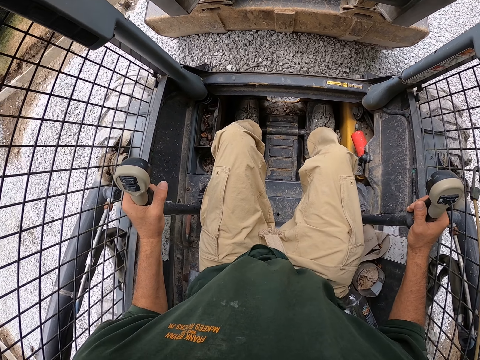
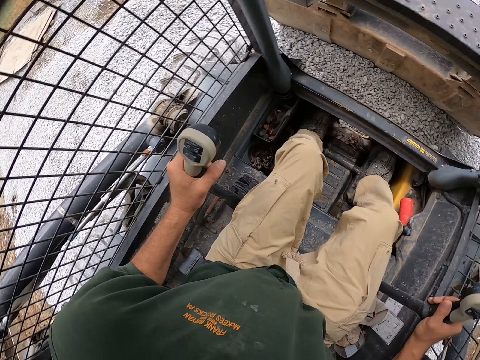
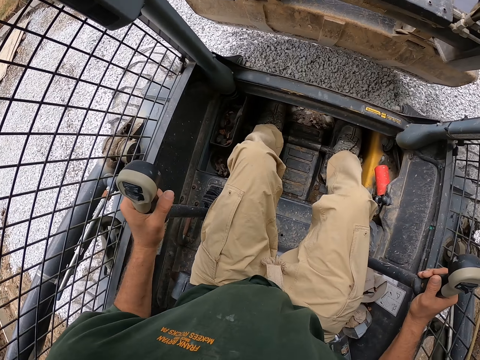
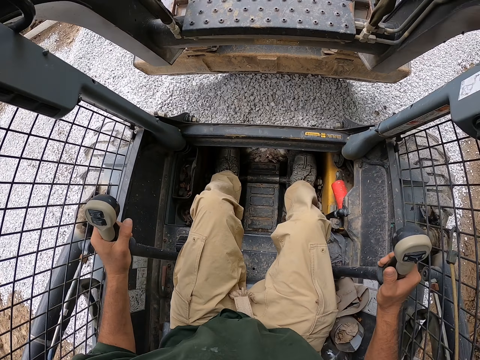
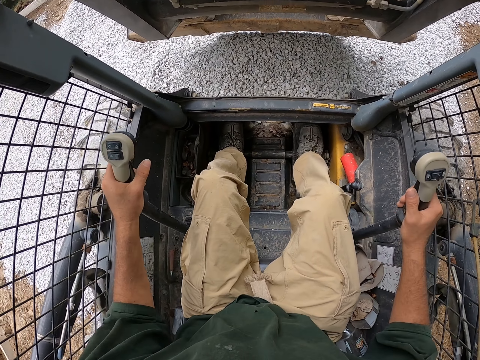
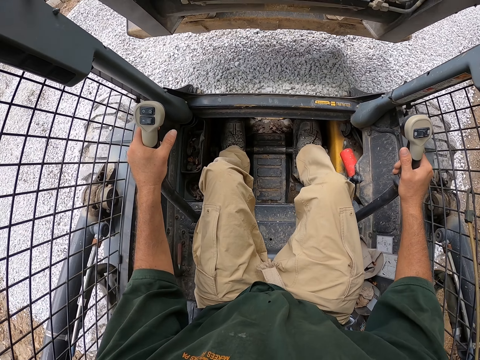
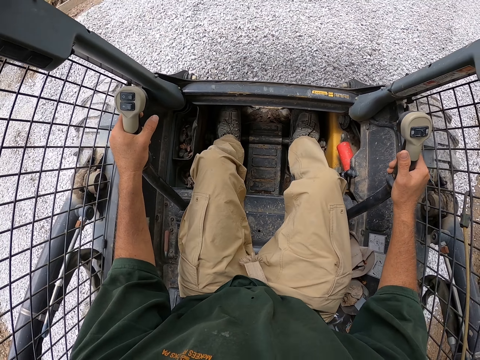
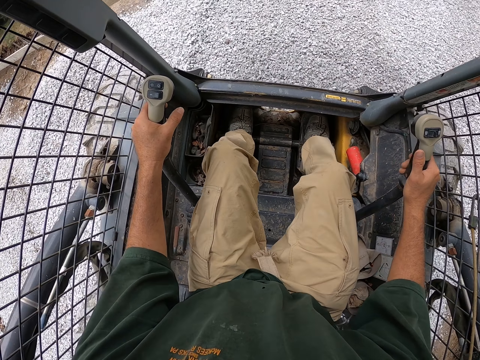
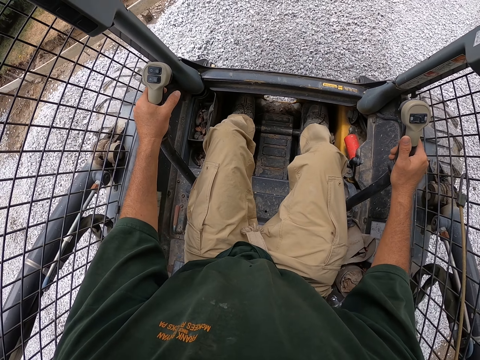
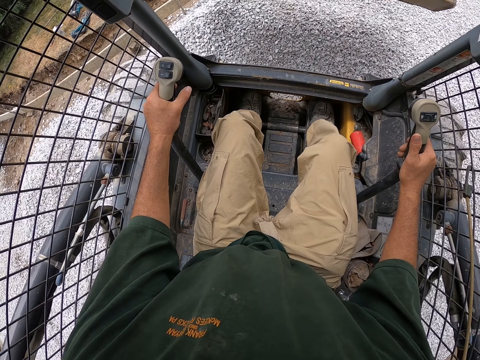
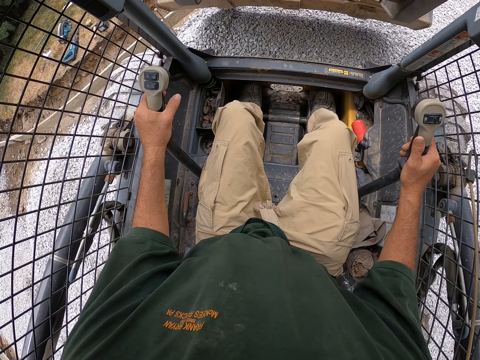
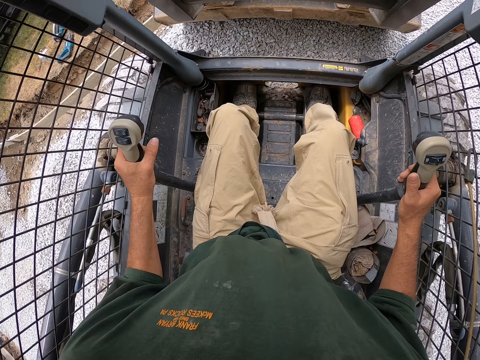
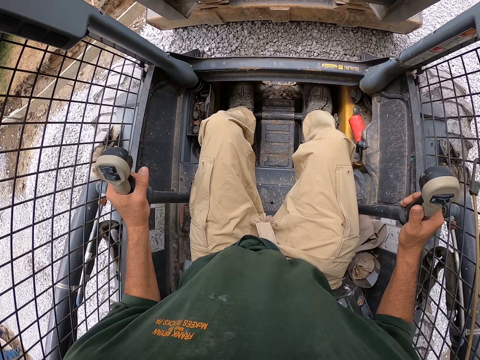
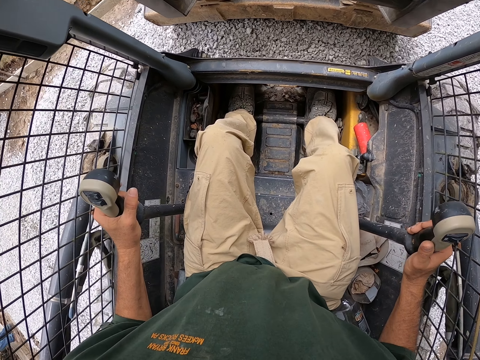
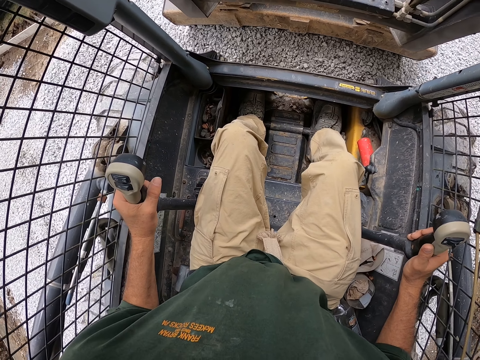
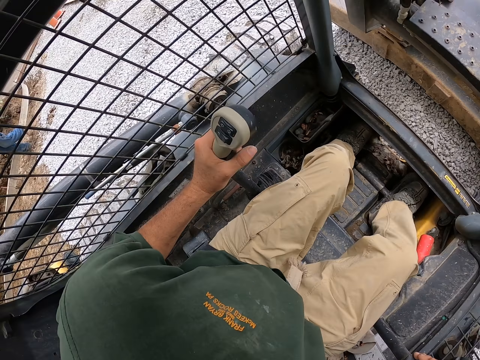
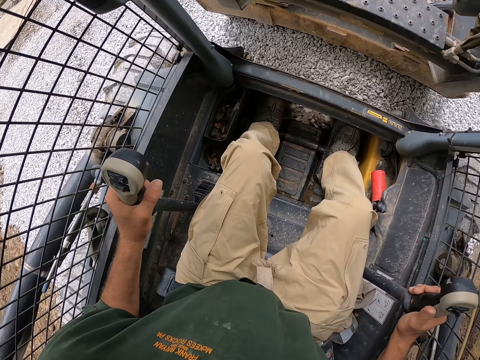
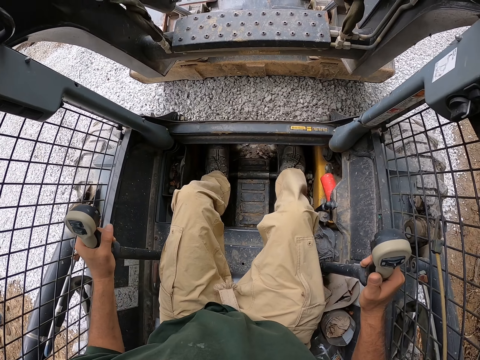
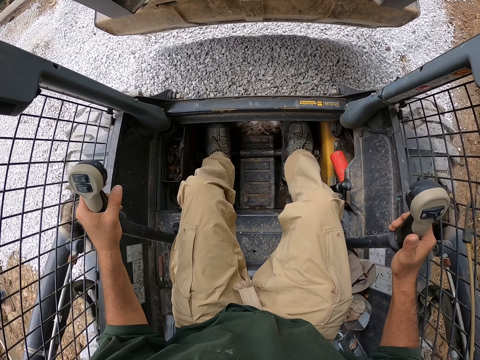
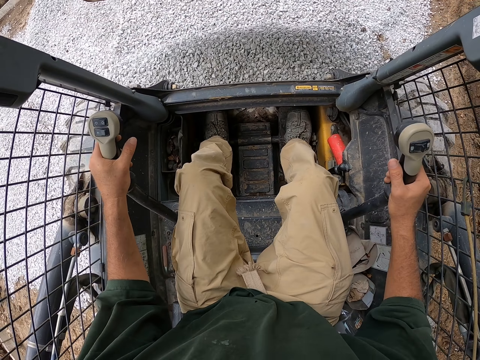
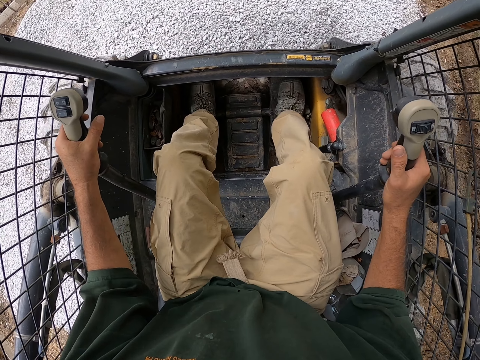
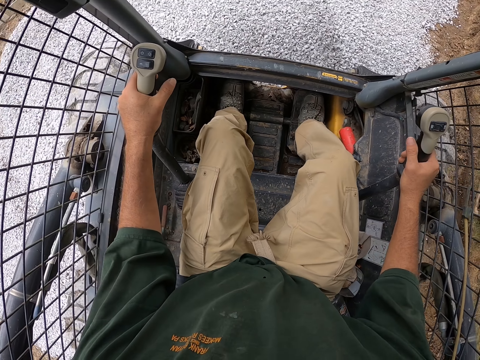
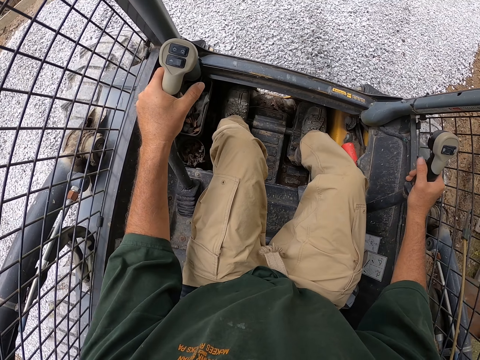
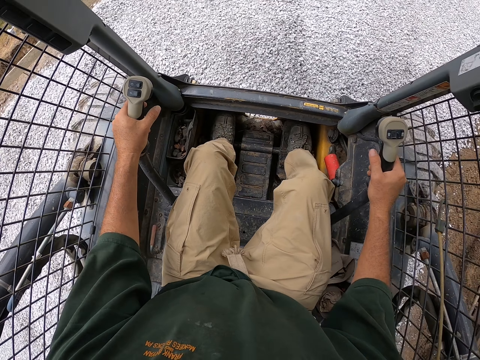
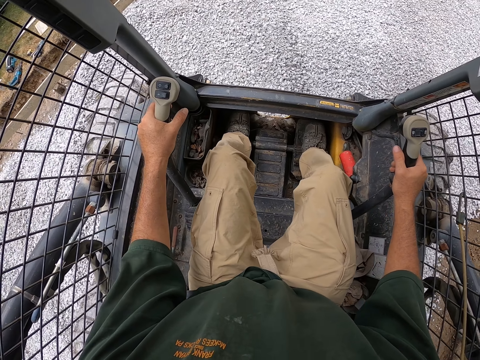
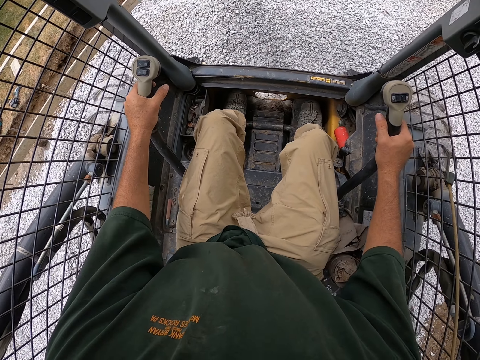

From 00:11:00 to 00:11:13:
The camera wearer turns his head.

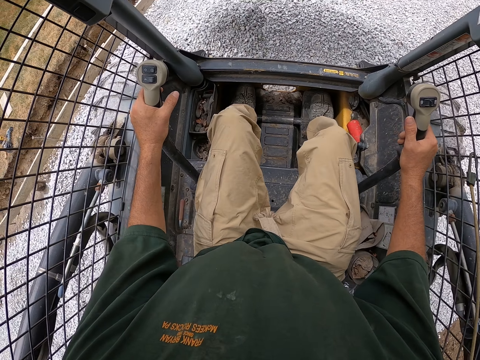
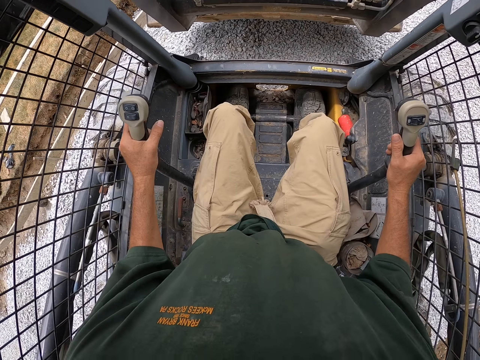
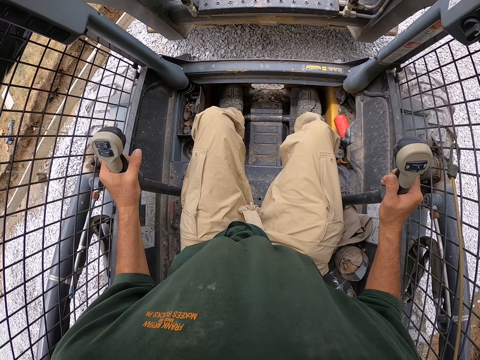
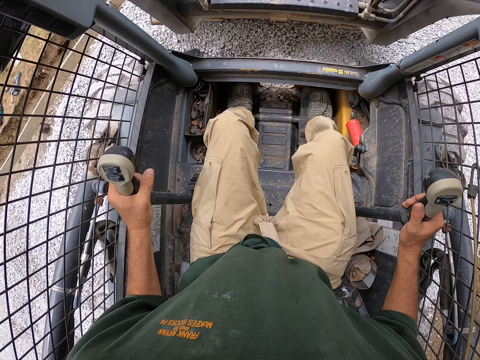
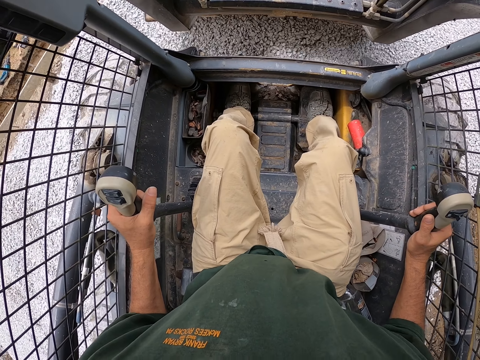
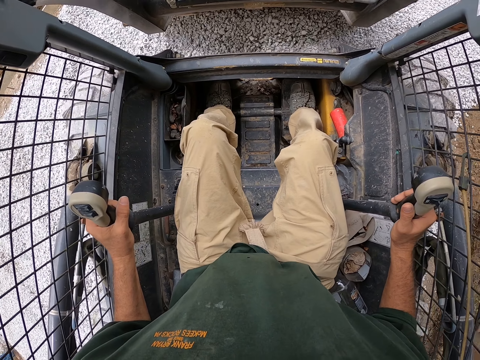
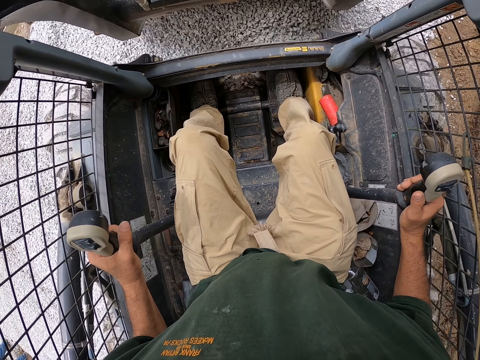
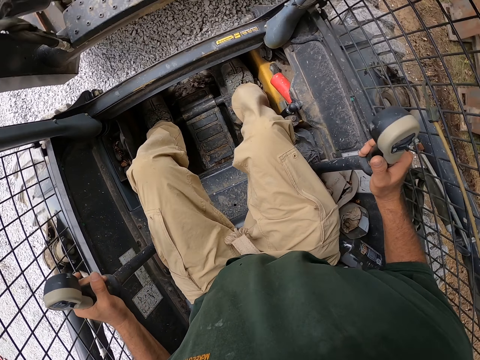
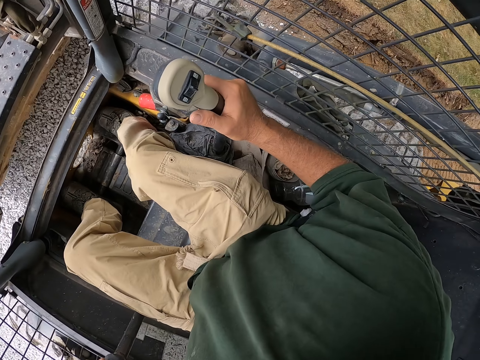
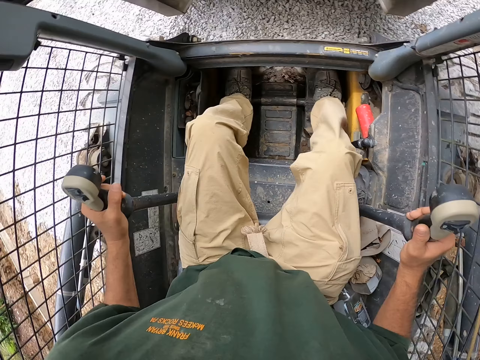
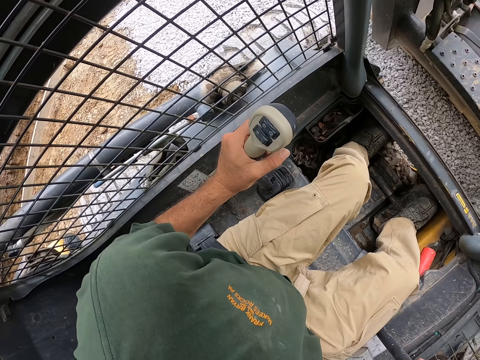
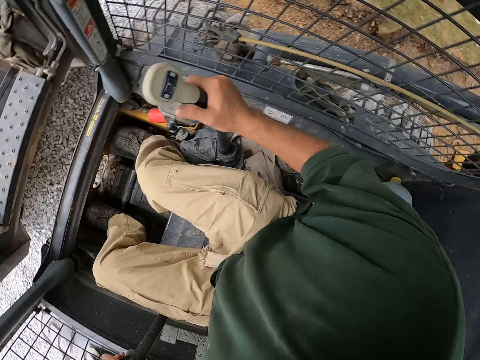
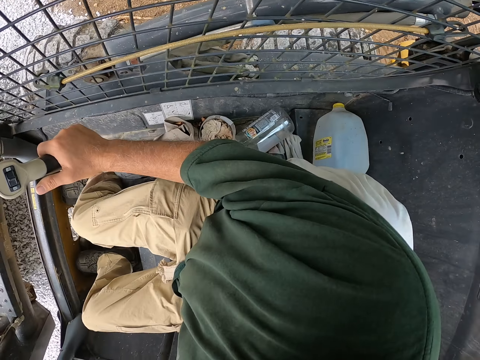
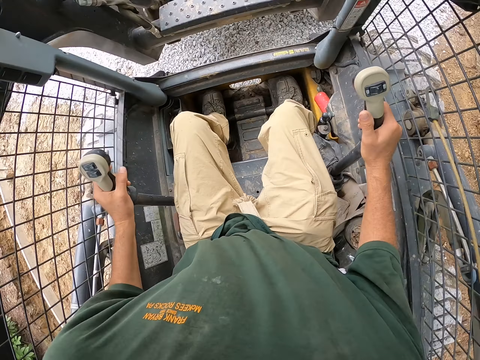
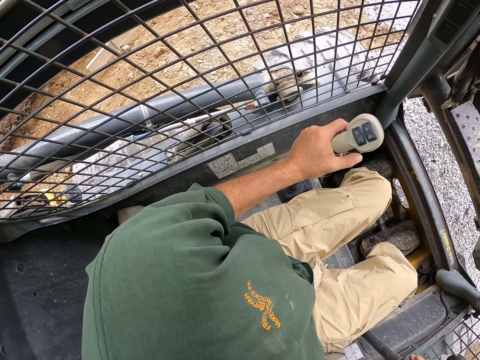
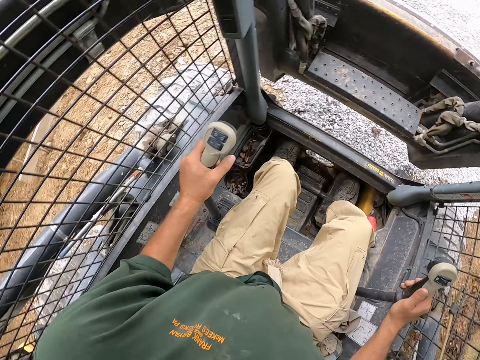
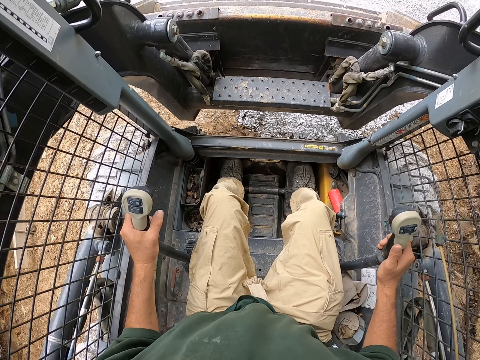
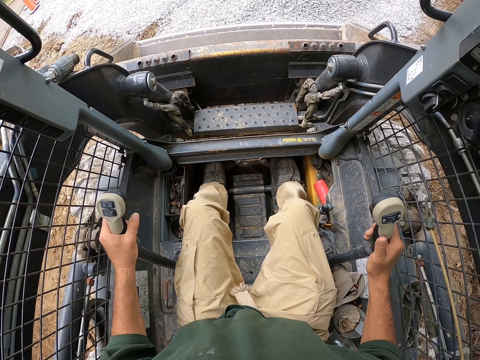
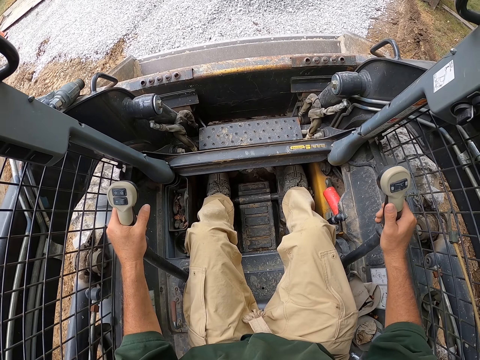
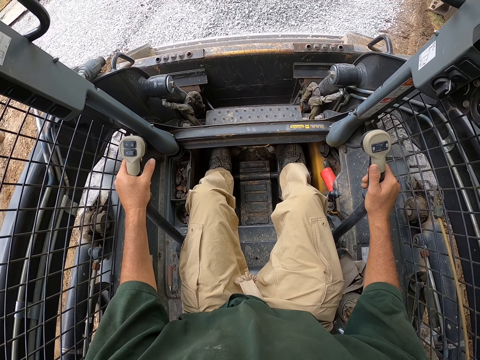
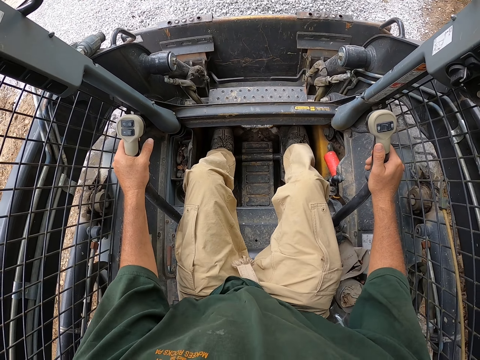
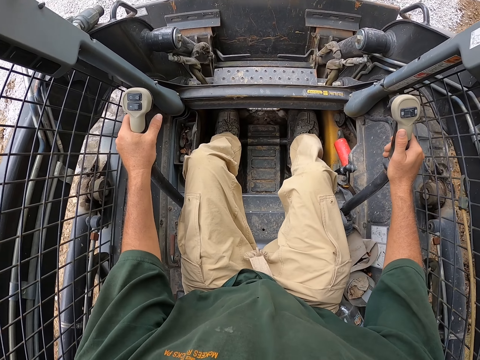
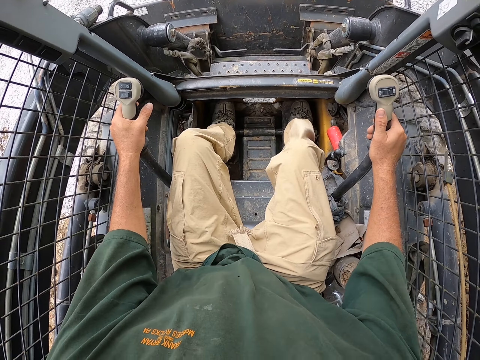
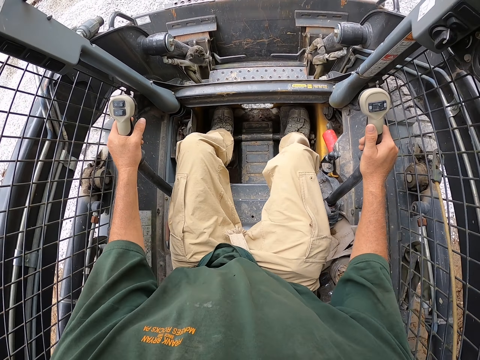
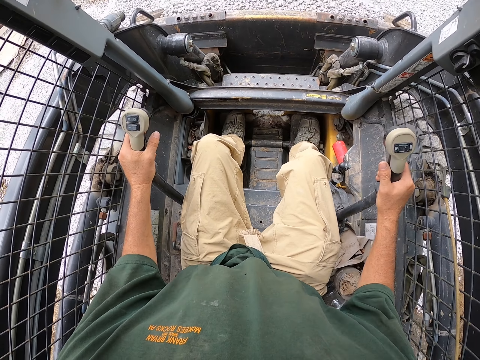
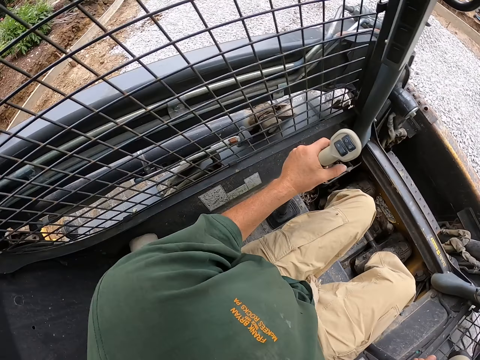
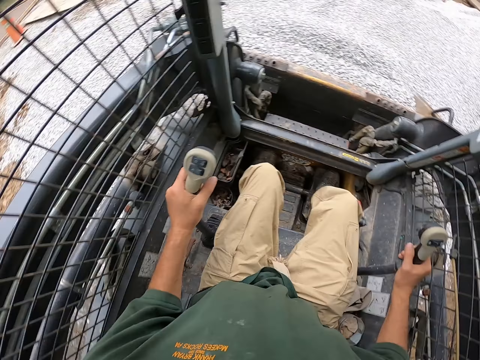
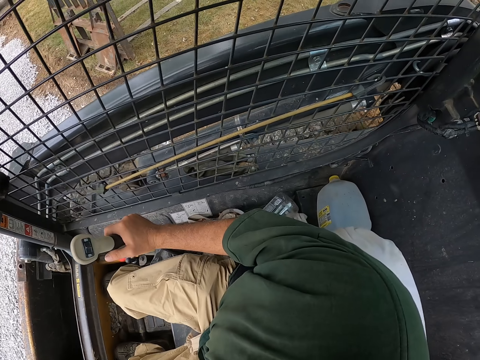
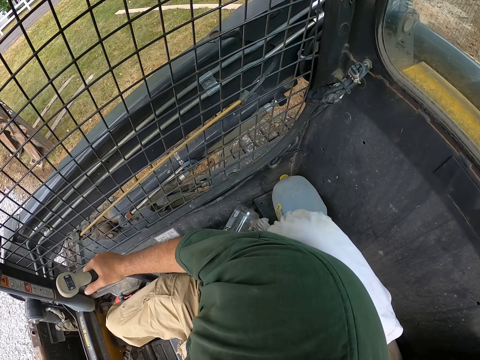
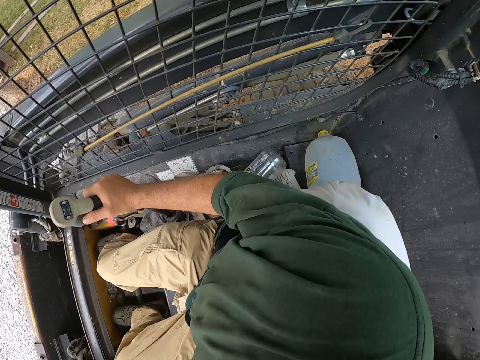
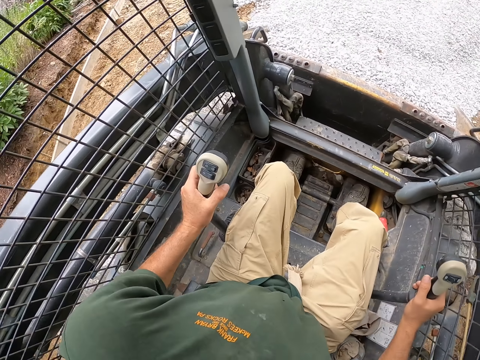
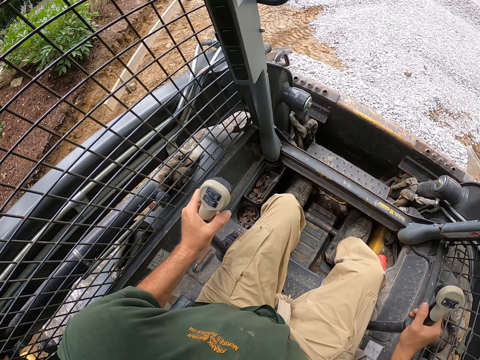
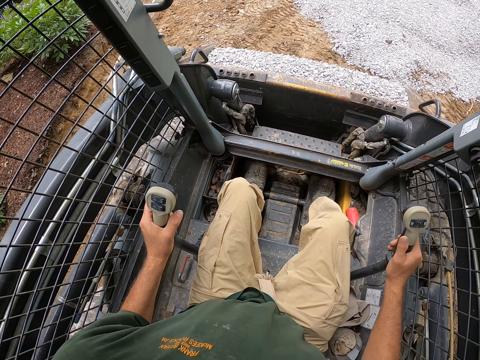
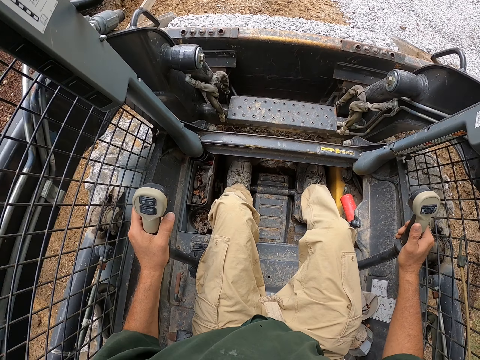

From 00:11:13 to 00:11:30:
The camera wearer turns his head. He drives the backhoe. He picks the stones. He reverses the backhoe.
